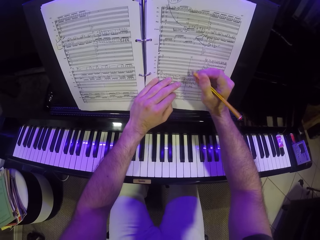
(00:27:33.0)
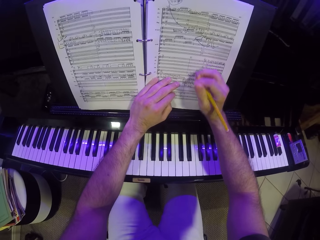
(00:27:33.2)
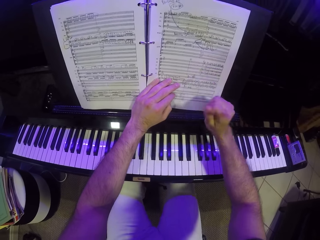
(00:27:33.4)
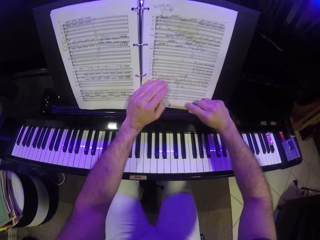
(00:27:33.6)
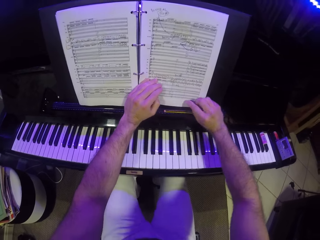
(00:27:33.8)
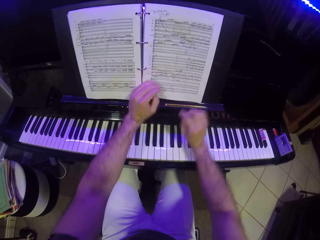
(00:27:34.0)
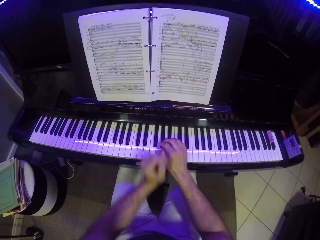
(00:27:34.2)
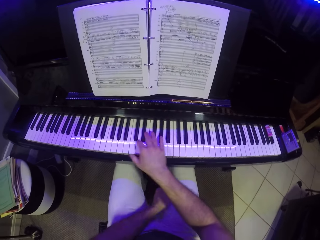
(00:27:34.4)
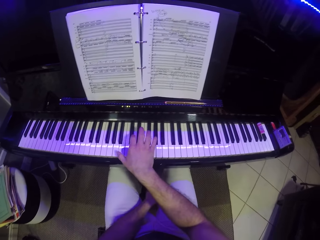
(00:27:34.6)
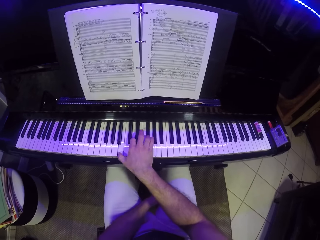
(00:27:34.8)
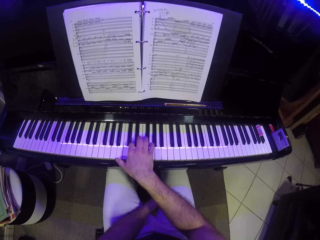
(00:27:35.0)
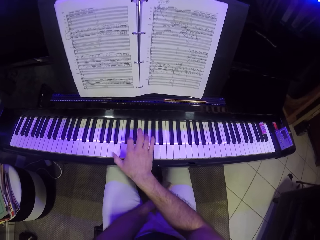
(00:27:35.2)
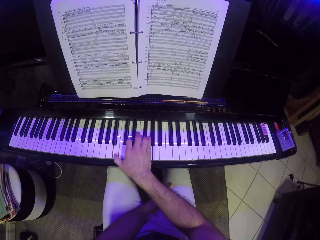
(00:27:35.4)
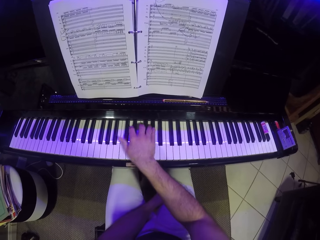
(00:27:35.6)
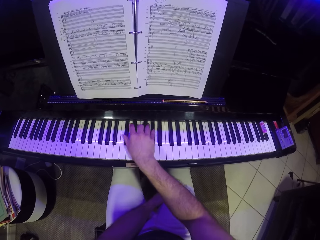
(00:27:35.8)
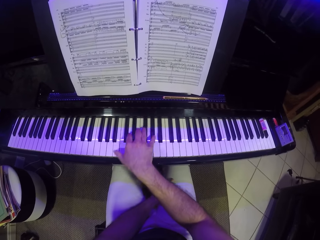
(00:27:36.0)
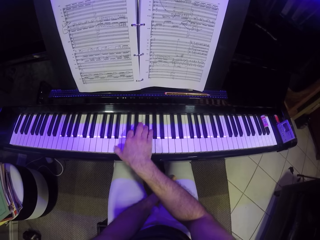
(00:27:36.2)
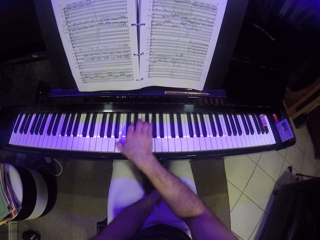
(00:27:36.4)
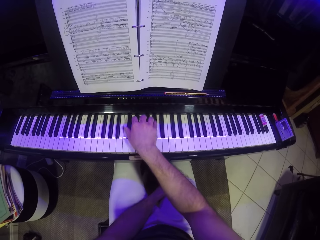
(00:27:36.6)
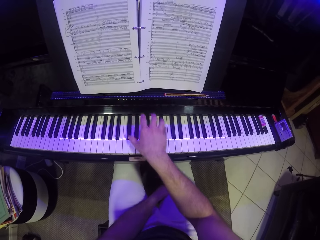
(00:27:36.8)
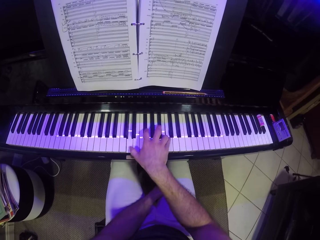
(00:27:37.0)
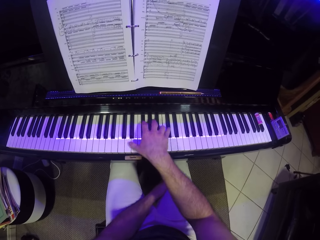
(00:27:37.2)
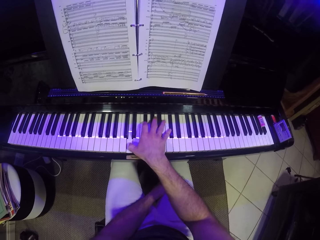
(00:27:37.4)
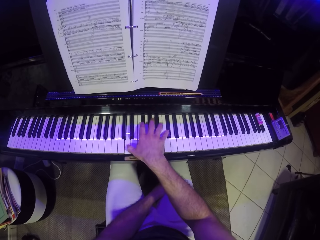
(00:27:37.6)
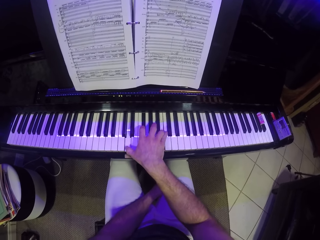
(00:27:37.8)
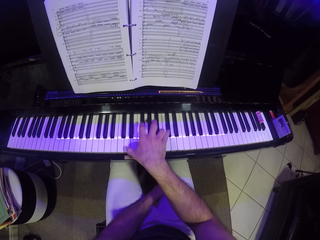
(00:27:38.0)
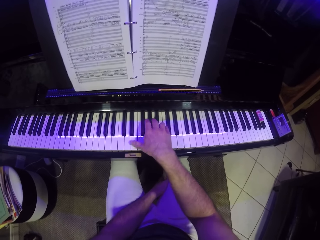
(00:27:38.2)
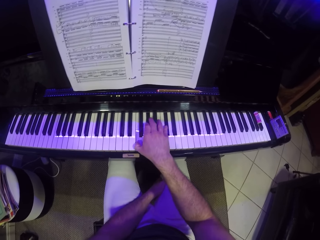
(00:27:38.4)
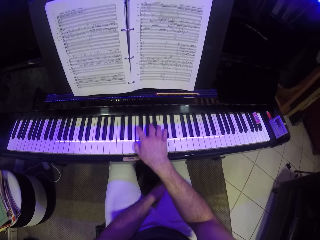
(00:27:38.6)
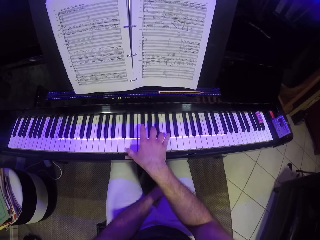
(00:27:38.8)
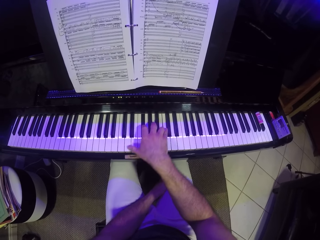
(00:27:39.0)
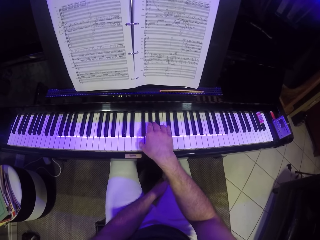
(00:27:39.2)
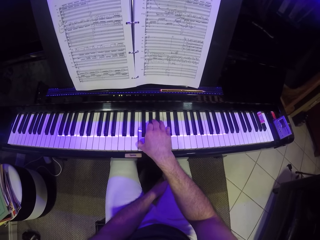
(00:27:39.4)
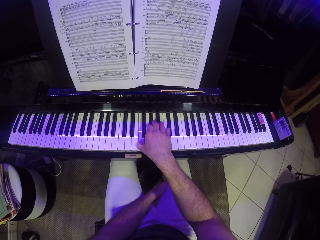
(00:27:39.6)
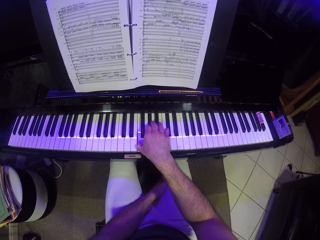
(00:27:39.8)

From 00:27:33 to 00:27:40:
The camera wearer drops the pencil on the music rack with his right hand. He puts his left hand between his legs. He plays the keyboard with his right hand.

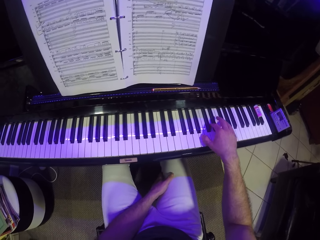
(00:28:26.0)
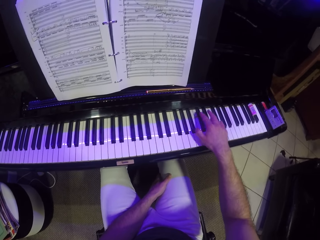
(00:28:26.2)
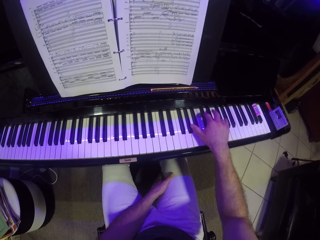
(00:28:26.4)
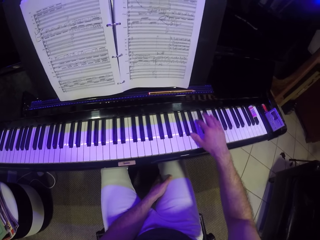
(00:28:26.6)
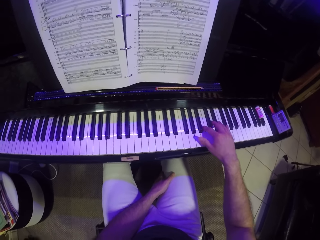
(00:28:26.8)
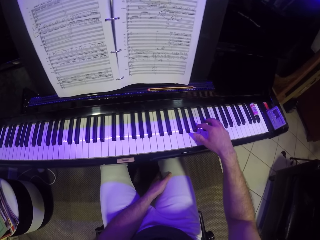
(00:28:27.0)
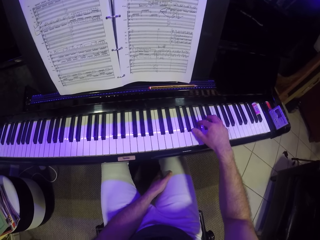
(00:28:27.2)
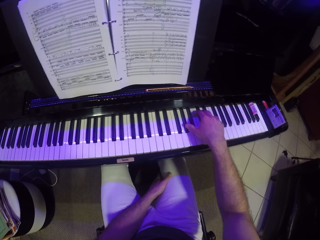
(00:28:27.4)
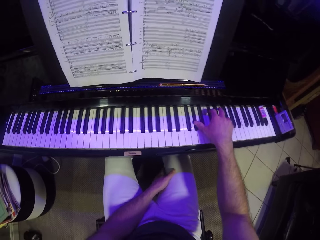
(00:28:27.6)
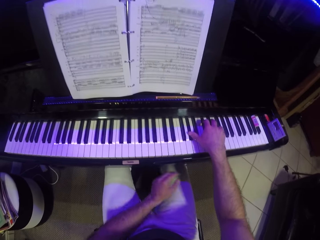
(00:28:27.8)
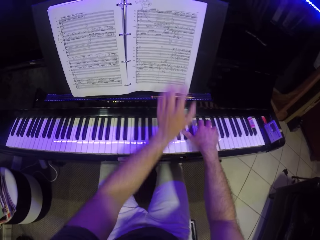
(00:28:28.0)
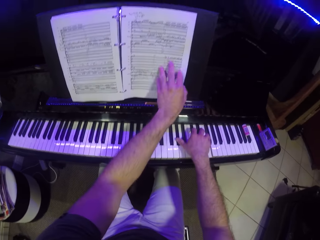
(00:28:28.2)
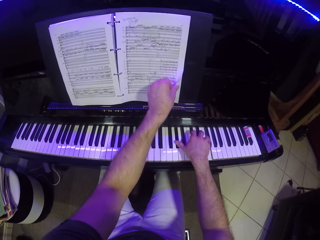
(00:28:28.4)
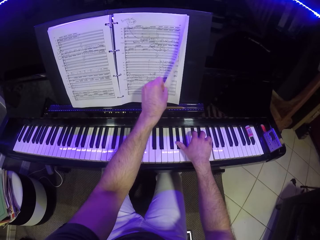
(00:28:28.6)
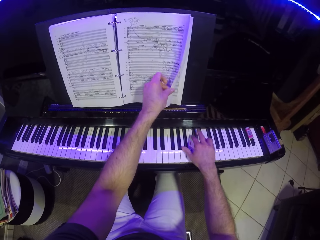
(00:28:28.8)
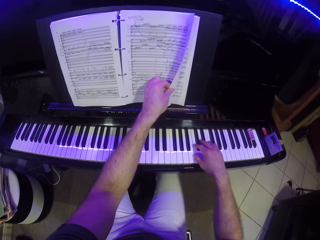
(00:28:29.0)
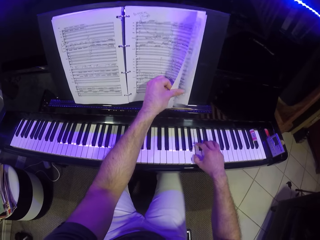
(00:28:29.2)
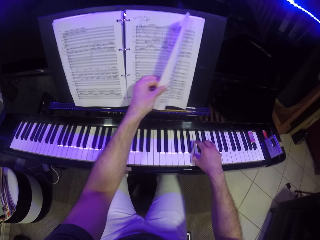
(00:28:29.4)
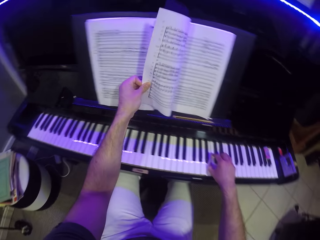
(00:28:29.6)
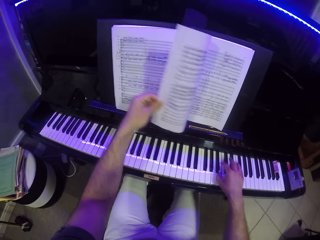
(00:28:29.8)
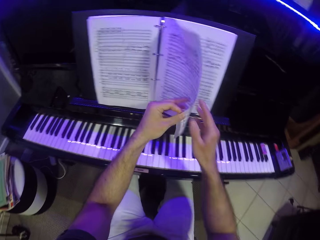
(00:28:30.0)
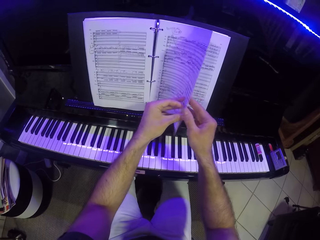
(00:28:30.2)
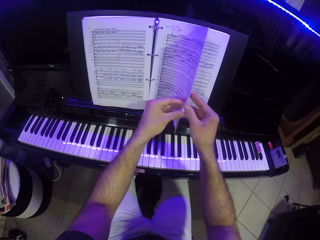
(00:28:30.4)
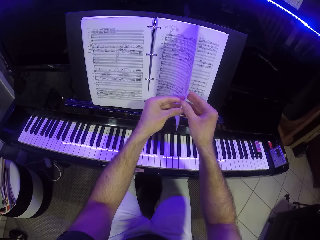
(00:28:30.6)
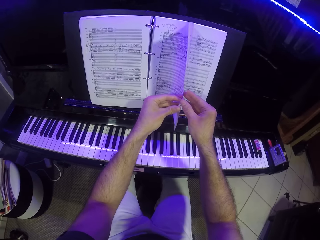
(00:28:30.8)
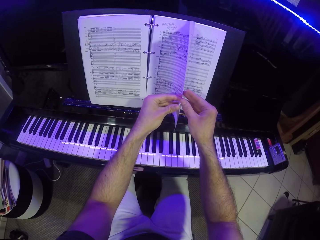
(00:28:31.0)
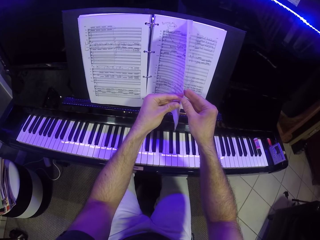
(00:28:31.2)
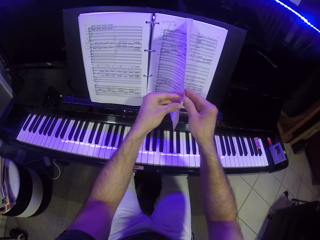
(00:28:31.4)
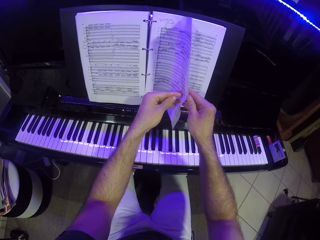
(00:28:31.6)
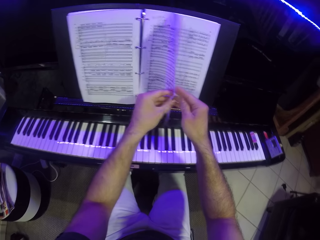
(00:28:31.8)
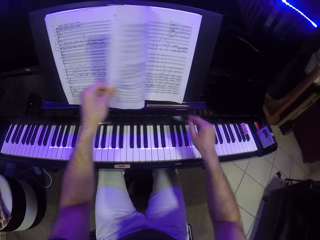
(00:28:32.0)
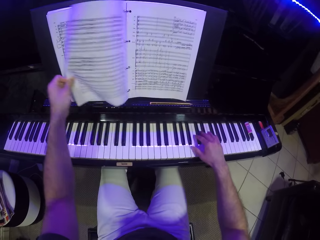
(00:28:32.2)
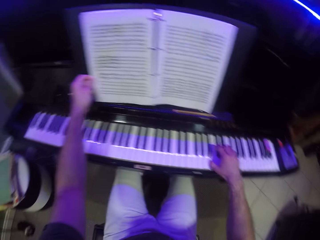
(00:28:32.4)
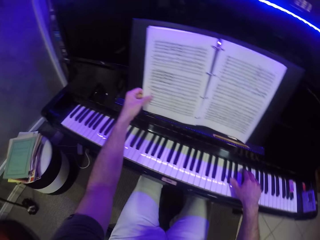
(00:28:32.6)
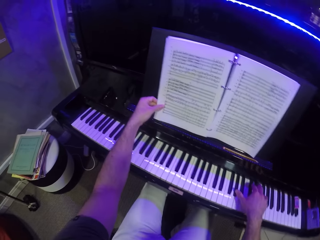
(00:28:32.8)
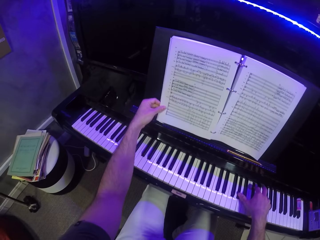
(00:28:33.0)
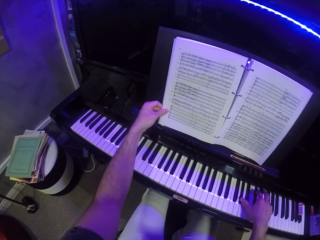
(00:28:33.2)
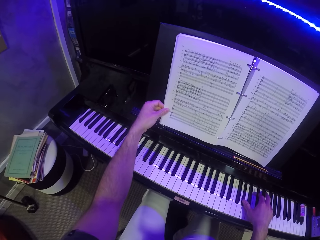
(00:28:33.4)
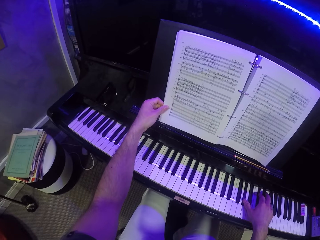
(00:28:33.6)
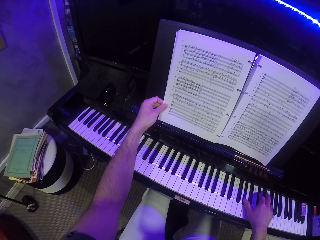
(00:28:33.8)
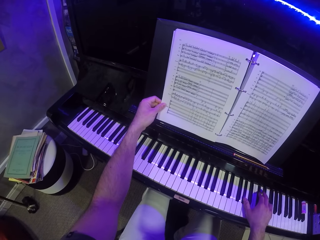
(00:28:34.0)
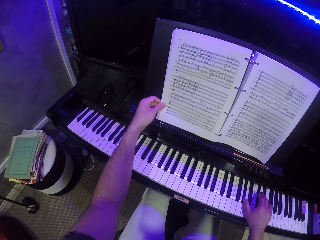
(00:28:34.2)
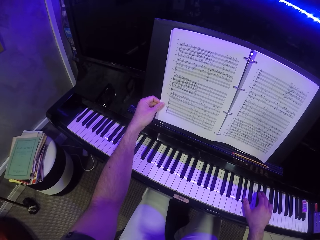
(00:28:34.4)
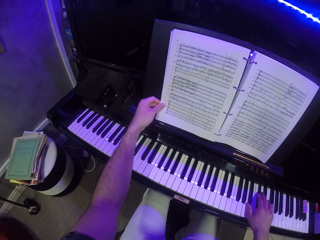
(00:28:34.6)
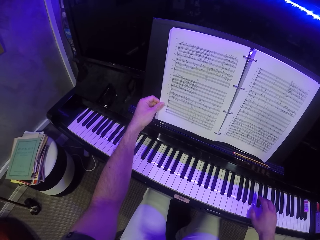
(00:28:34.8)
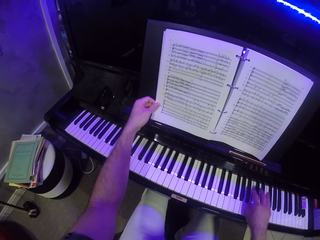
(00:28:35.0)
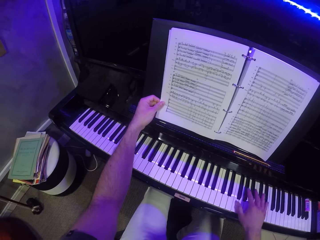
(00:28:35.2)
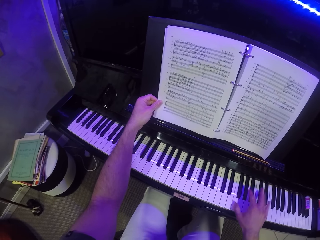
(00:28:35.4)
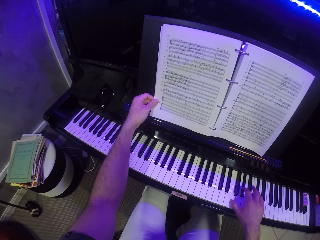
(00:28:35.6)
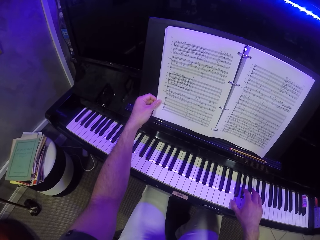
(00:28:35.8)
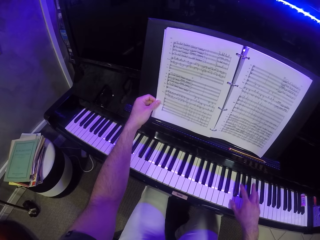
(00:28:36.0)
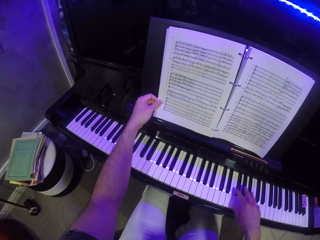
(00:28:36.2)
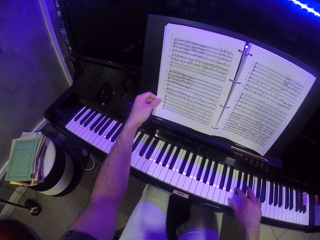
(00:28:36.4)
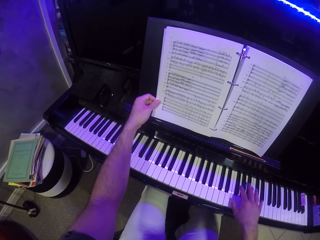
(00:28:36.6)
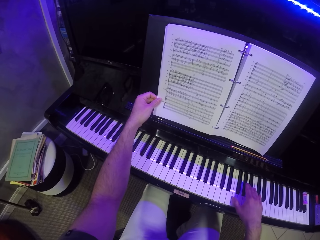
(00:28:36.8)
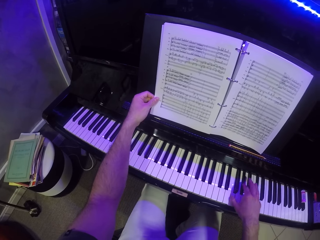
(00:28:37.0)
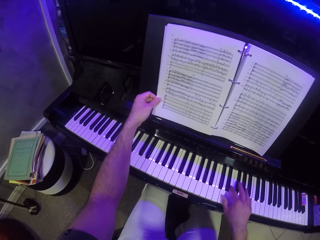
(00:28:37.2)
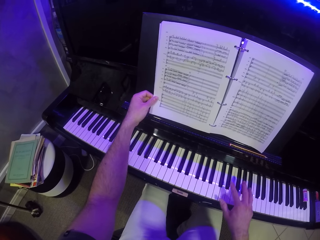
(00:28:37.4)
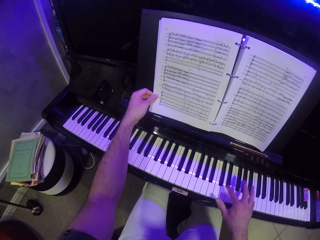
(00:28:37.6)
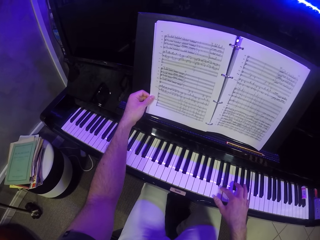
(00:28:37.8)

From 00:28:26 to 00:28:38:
The camera wearer flips the music notebook with his left hand. He opens a page of the music notebook with both hands. He flips the music notebook with his left hand. He plays the keyboard with his right hand.

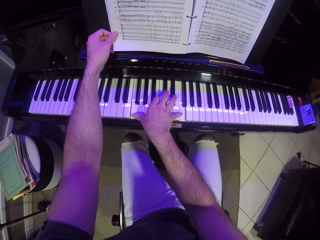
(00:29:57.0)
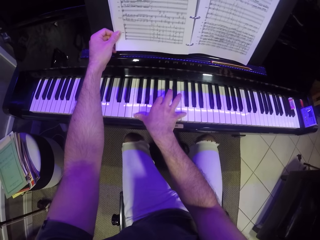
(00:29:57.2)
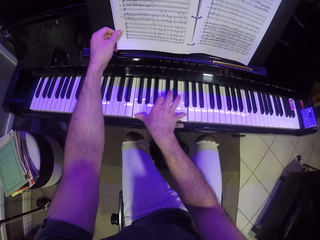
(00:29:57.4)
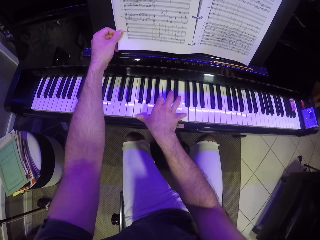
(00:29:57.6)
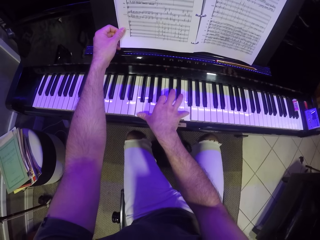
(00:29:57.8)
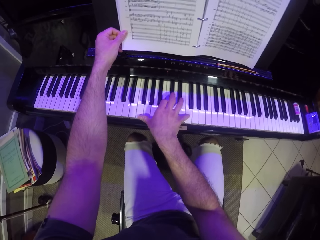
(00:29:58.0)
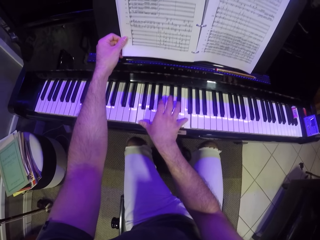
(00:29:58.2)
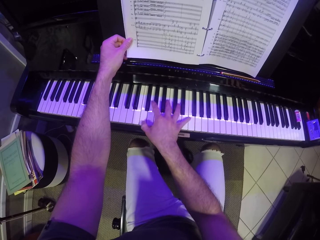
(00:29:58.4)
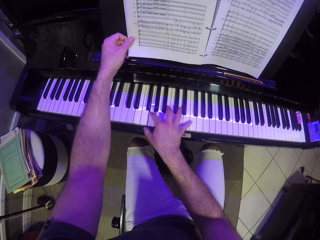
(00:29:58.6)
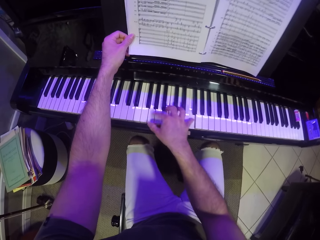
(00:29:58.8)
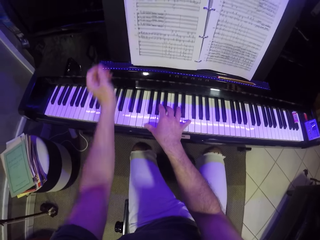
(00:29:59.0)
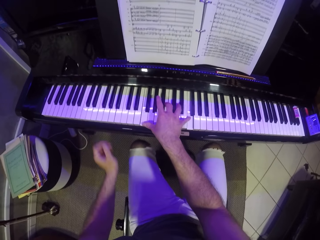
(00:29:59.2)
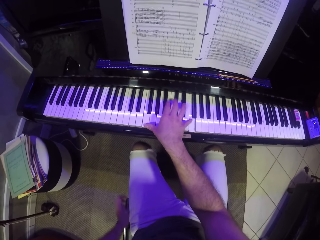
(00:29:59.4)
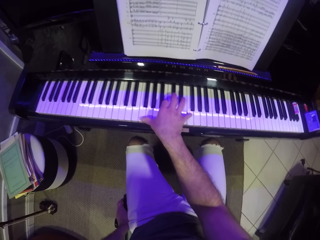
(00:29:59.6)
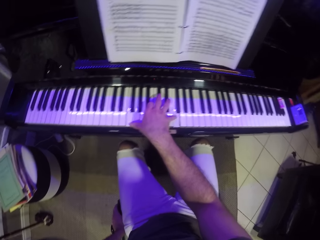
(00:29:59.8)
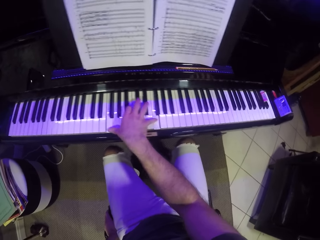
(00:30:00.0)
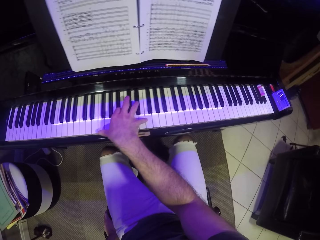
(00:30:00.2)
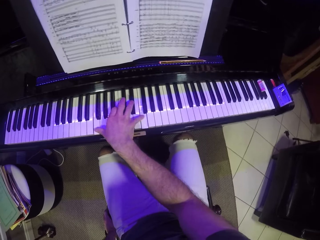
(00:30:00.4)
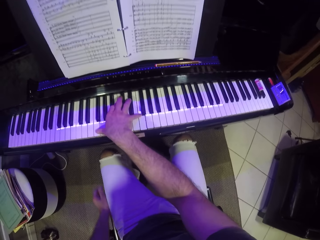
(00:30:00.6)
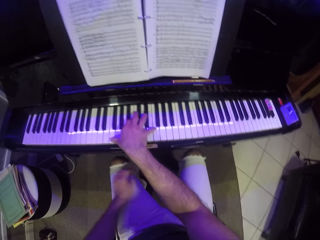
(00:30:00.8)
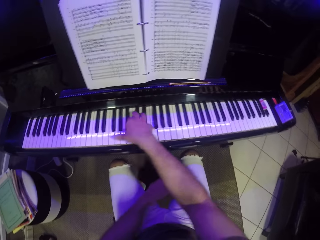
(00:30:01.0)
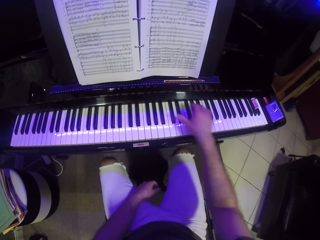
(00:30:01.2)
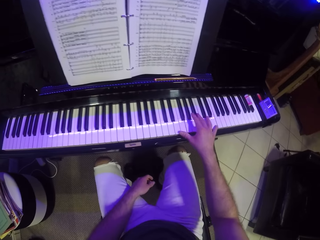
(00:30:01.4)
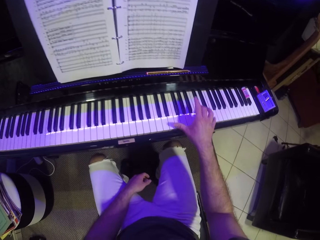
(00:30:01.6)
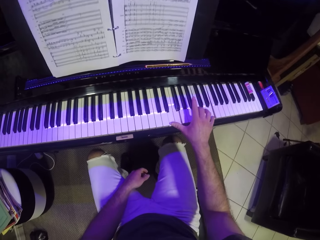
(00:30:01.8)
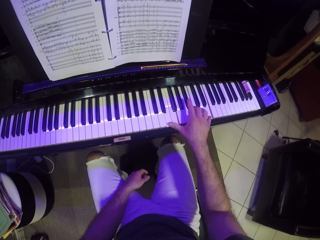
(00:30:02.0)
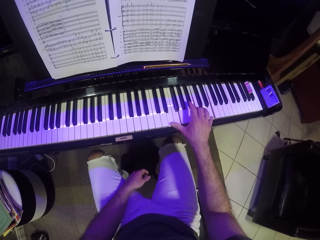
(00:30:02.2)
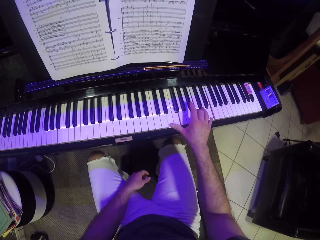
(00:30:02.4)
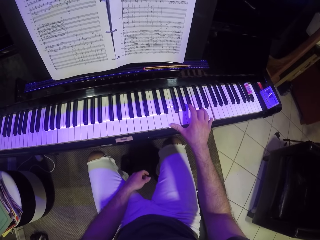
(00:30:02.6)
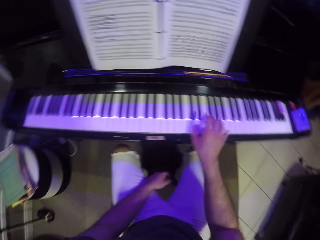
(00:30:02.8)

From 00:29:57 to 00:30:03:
The camera wearer removes his left hand from the music notebook on the music rack. He puts the hand down. He plays the piano.
